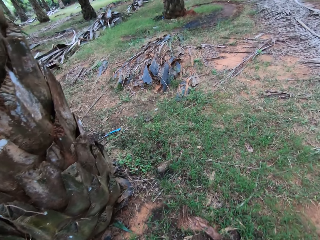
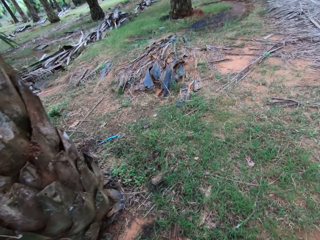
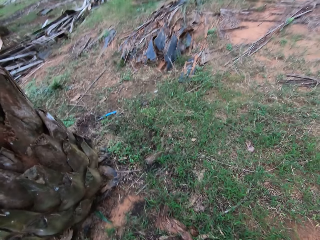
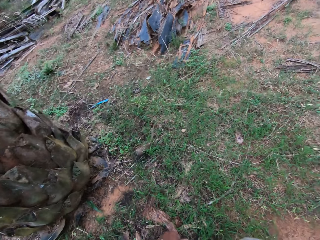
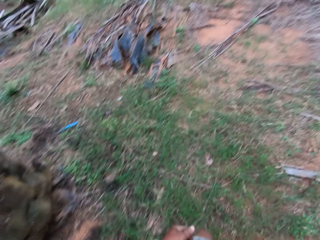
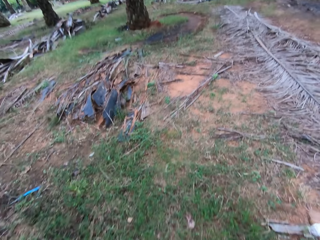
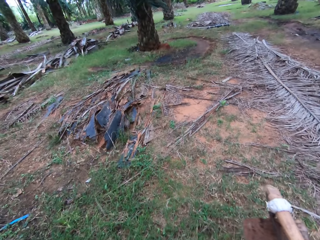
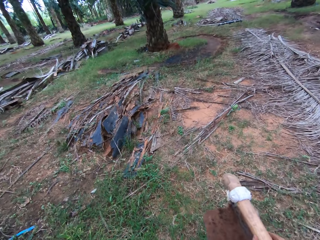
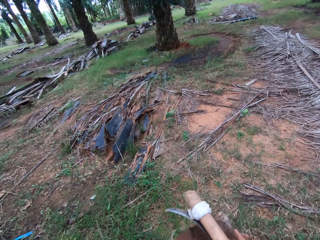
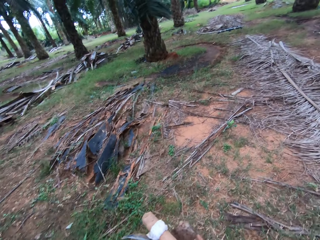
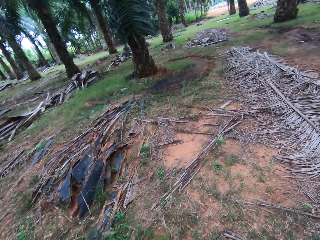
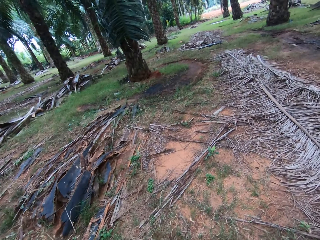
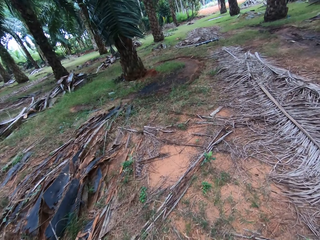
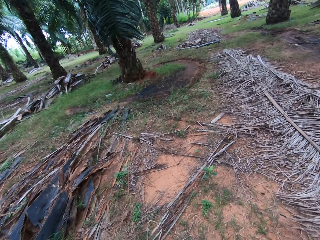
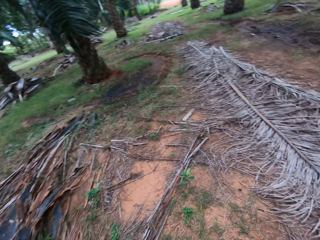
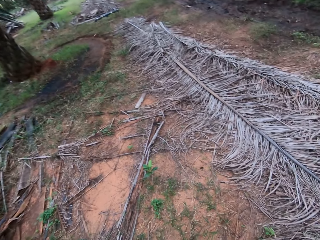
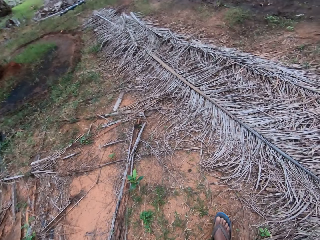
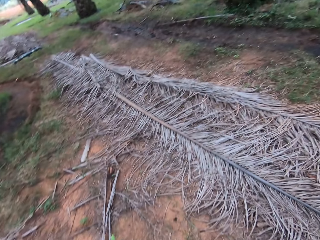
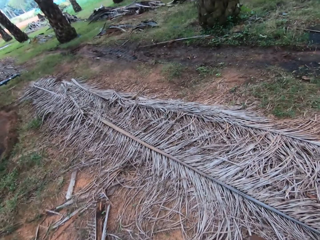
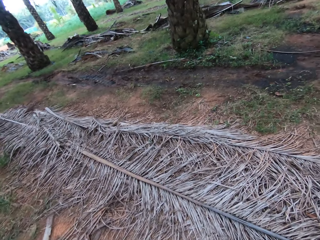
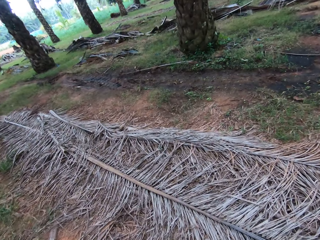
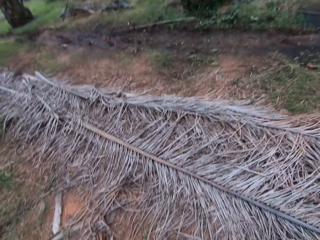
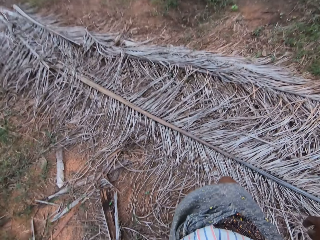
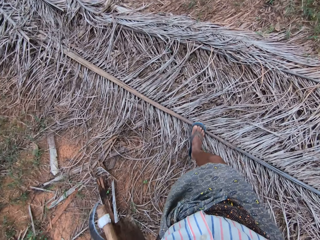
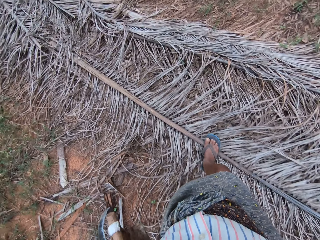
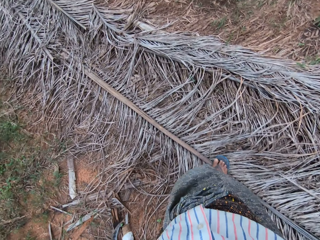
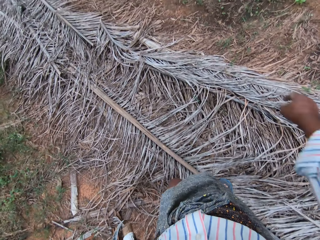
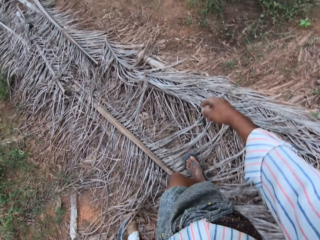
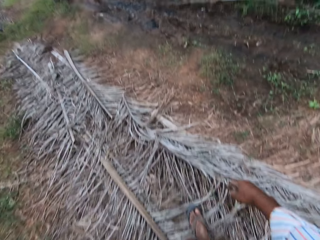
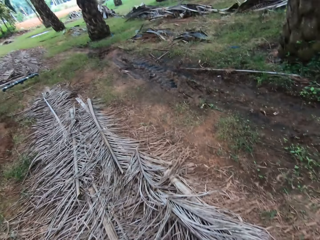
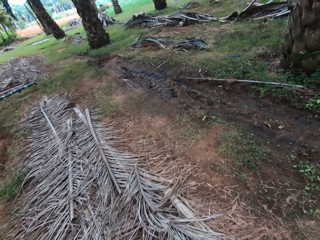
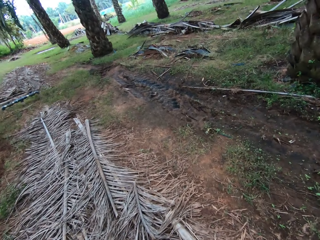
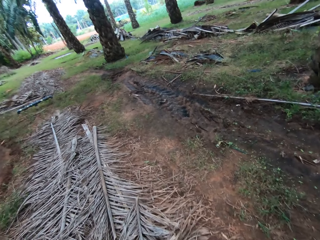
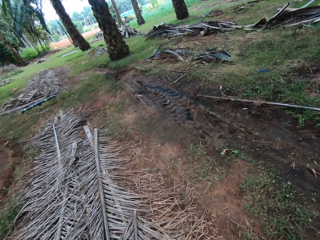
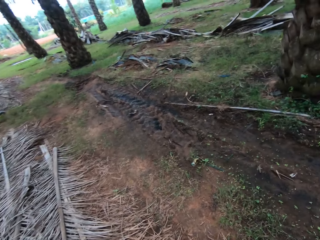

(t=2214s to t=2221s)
The camera wearer transfers the hoe and the sickle to his left hand.

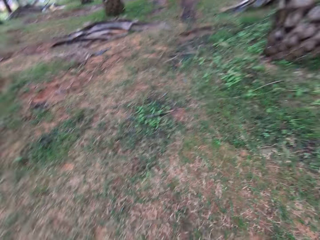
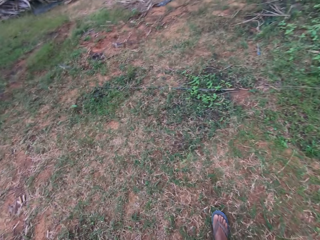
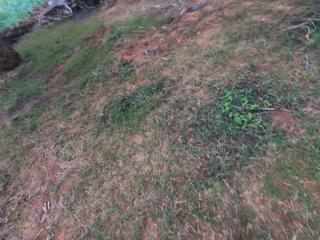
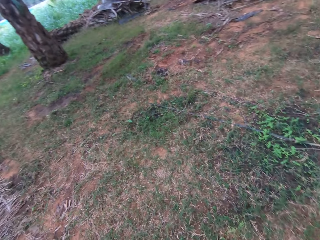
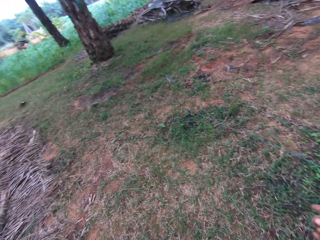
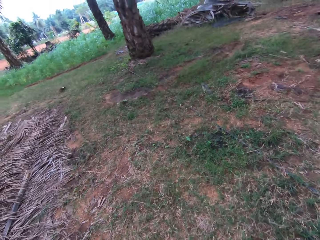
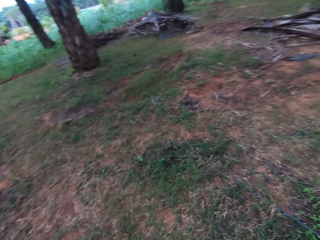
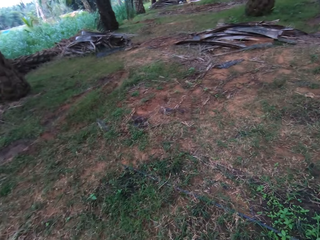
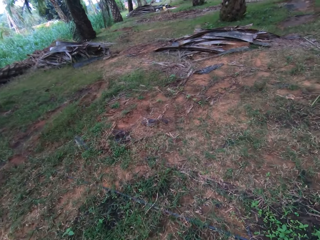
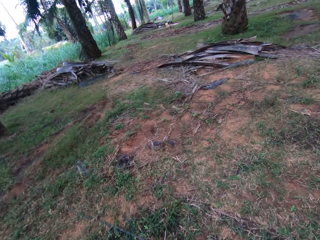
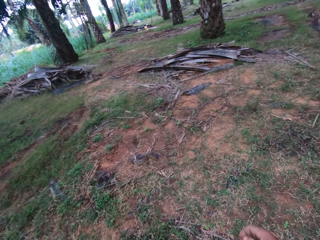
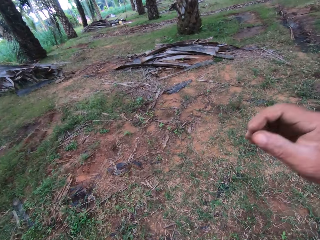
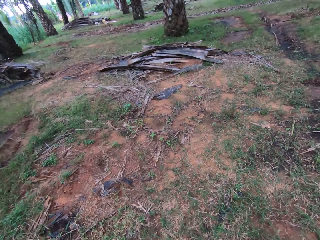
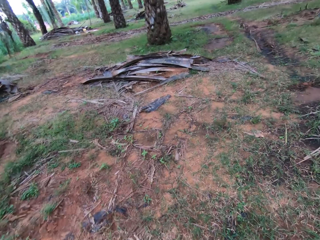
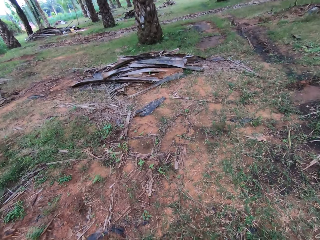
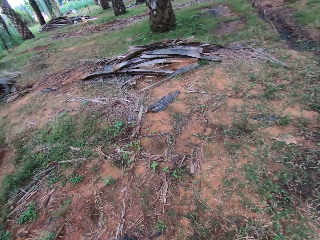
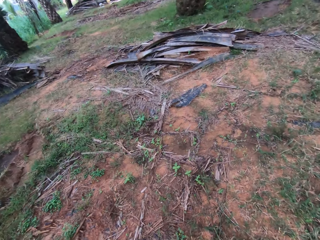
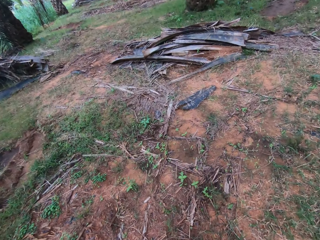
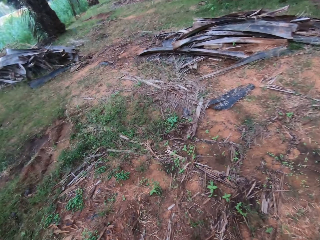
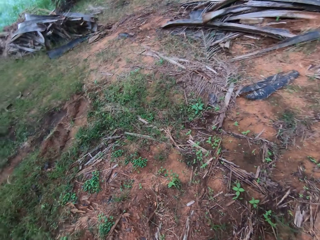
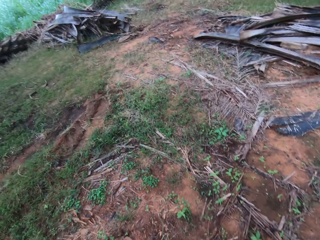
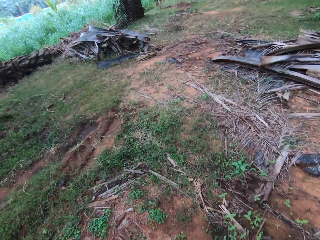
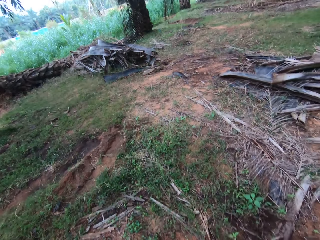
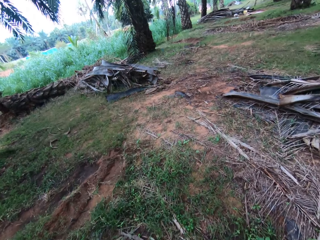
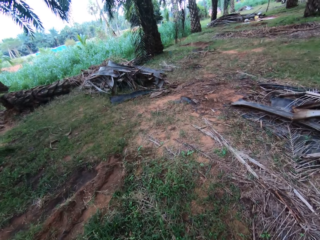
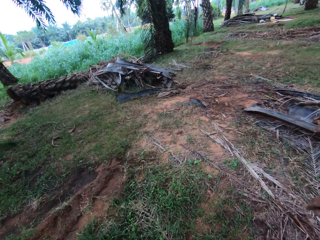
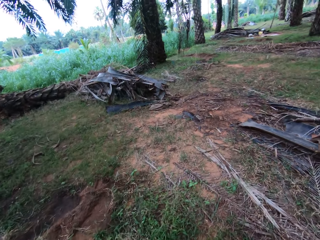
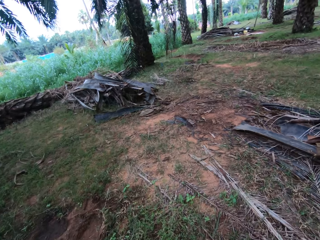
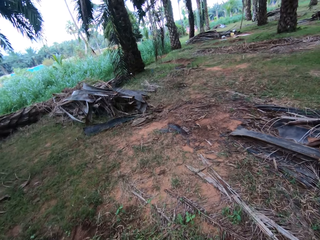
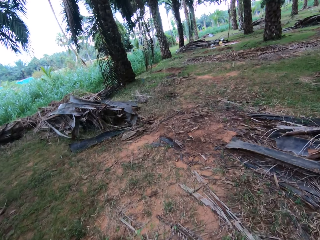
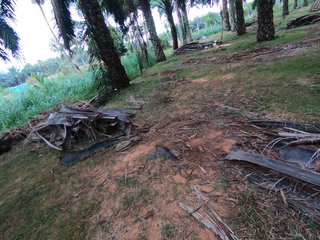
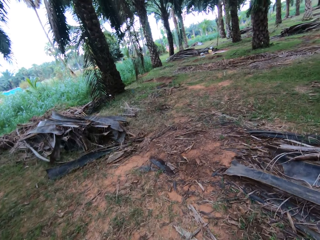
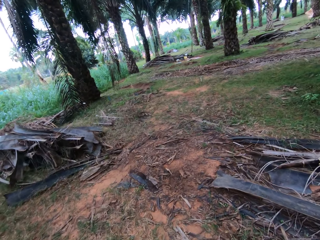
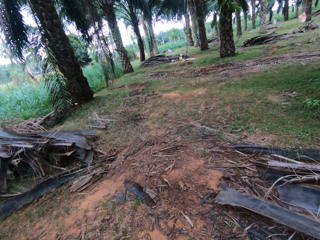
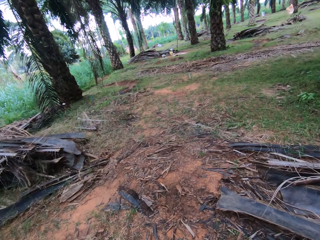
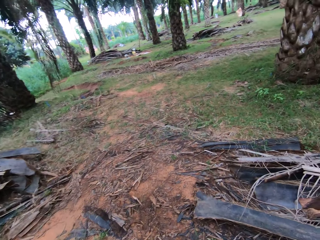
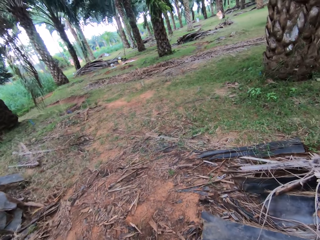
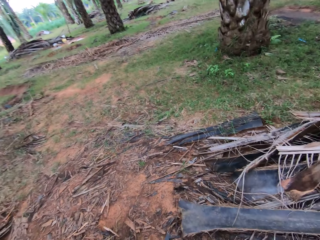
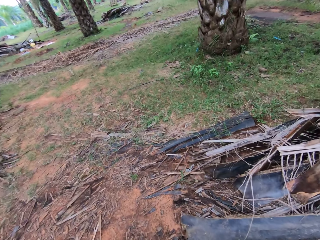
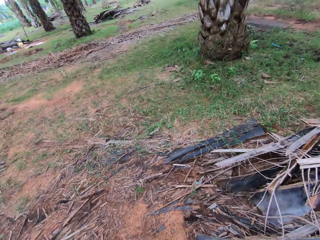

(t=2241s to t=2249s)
The camera wearer adjusts the camera.

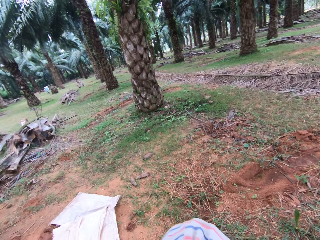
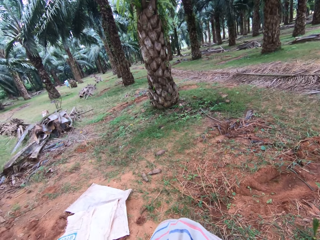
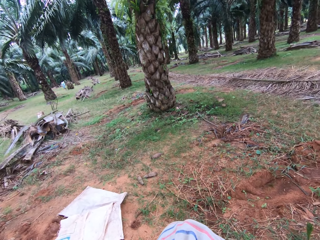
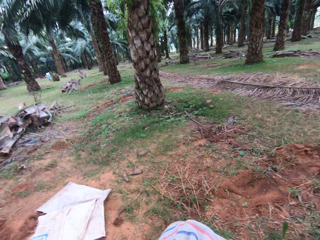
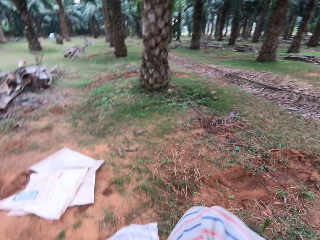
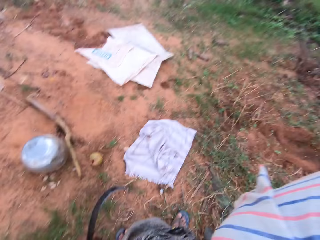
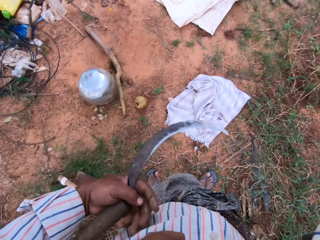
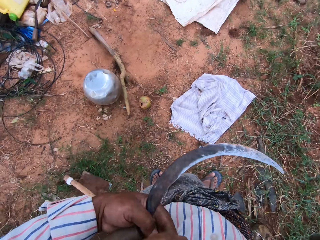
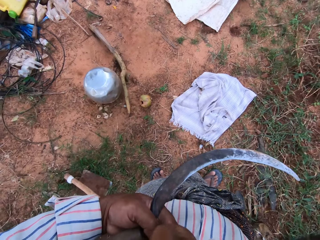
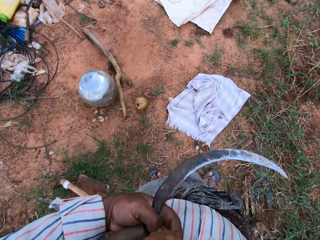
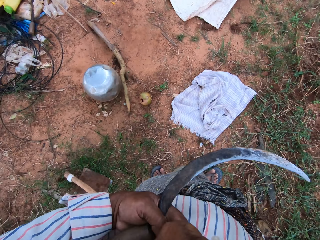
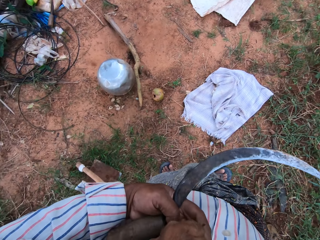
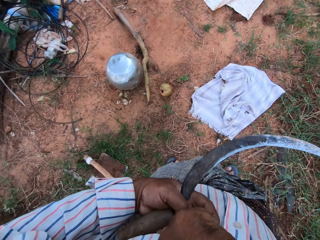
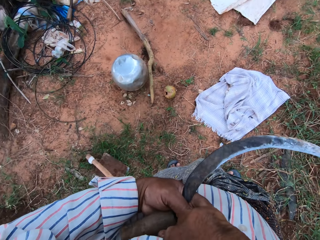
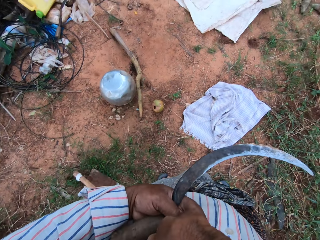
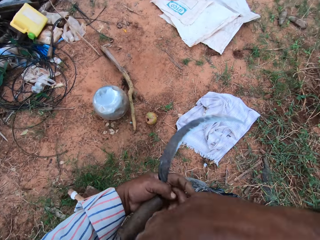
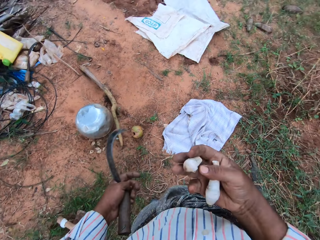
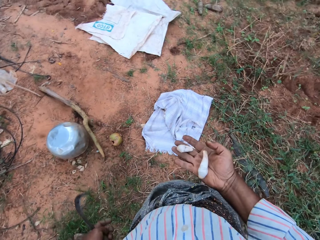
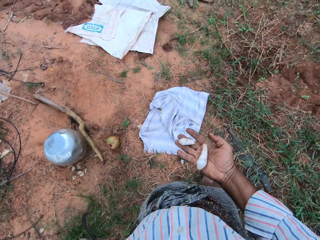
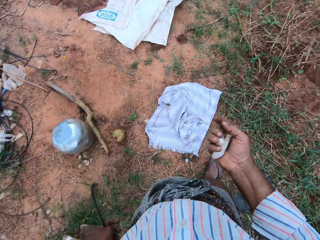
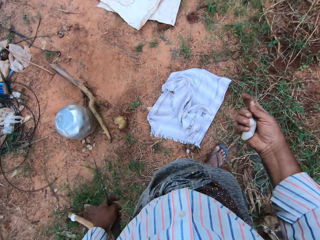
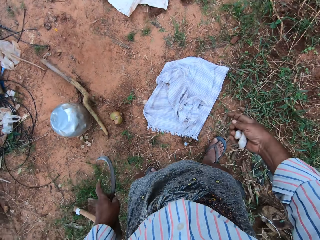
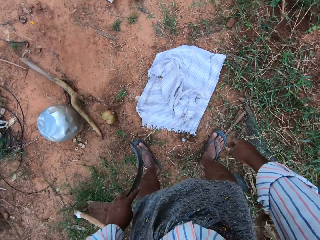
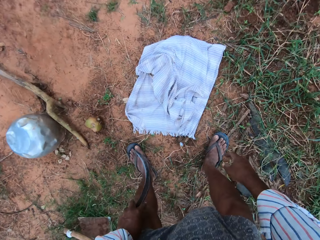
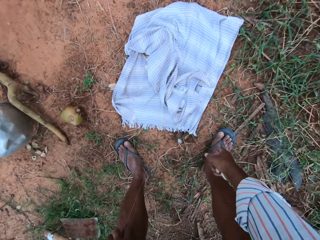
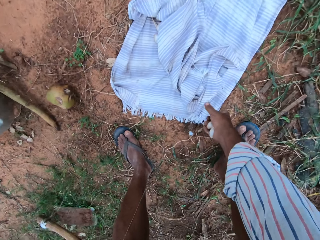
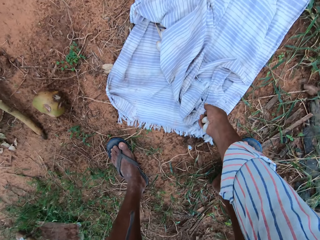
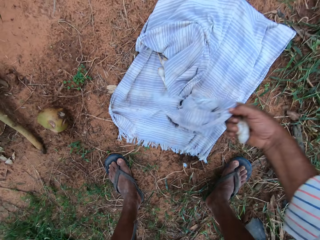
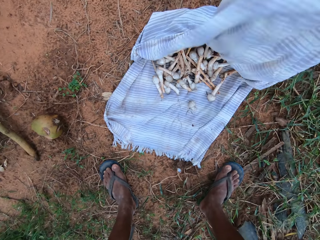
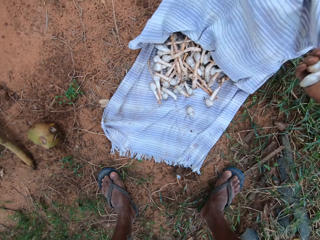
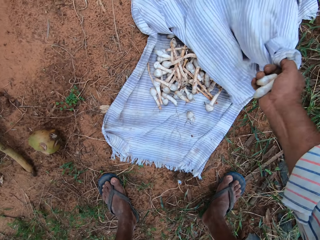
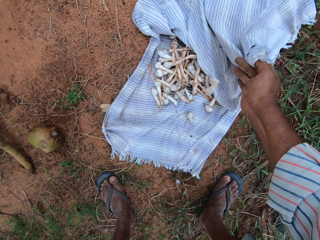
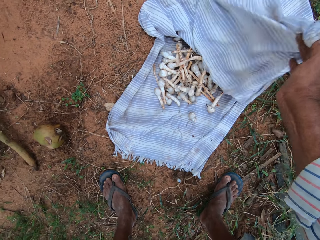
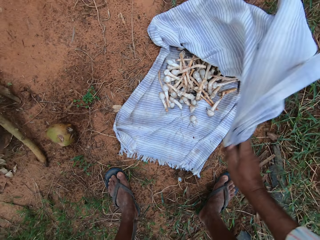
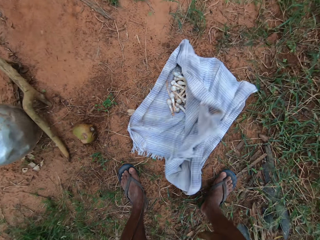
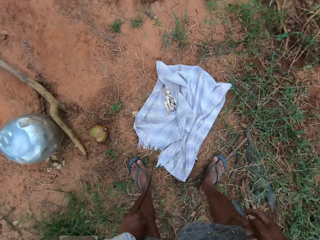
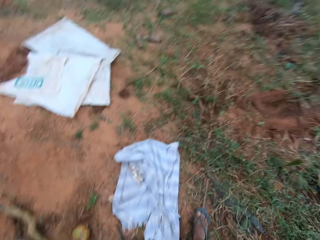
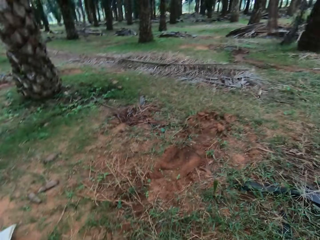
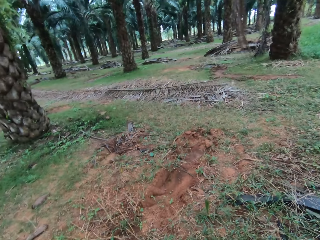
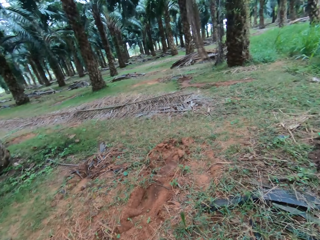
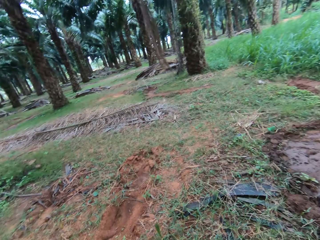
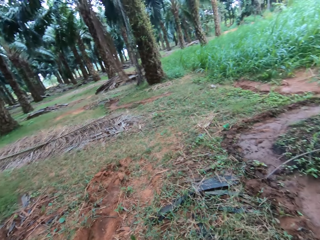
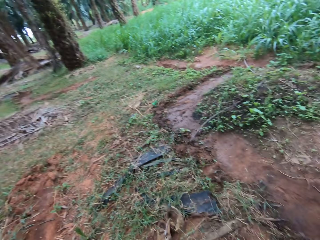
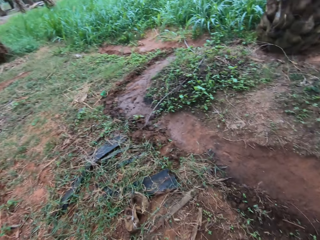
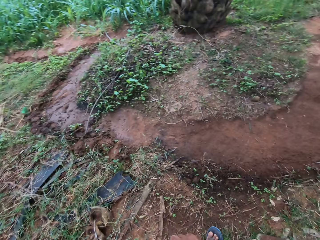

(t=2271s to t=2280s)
The camera wearer takes mushrooms from his pocket. He opens a wrapper on the floor. He drops the mushrooms on the wrapper. He closes the wrapper.
